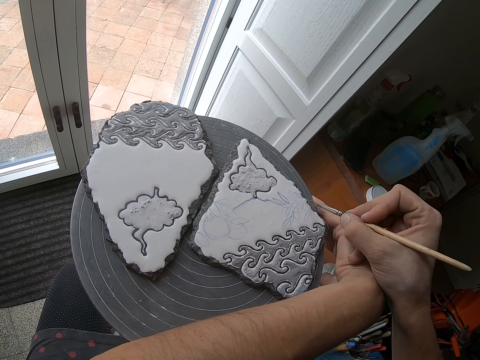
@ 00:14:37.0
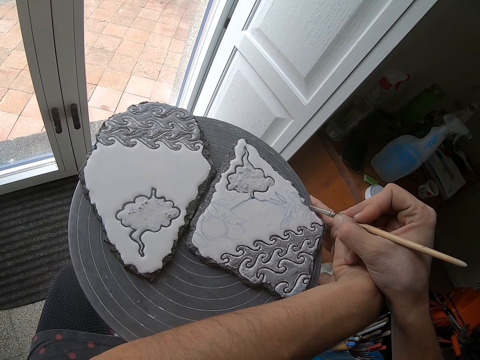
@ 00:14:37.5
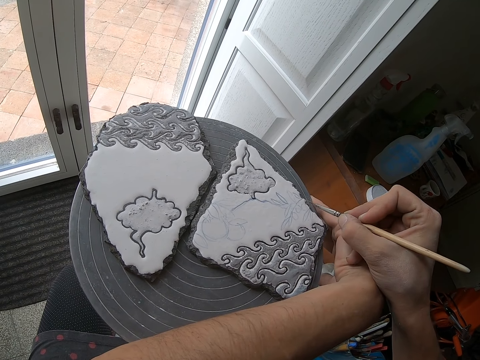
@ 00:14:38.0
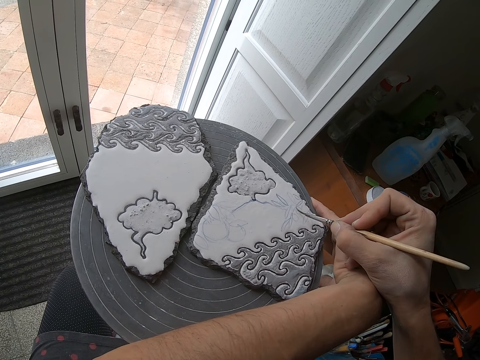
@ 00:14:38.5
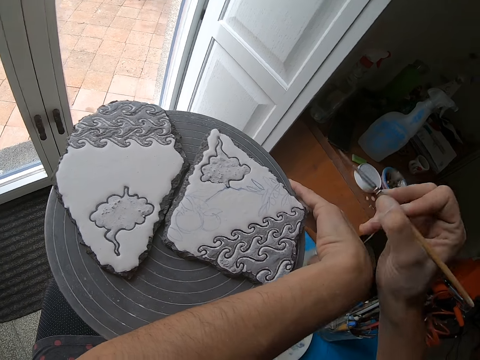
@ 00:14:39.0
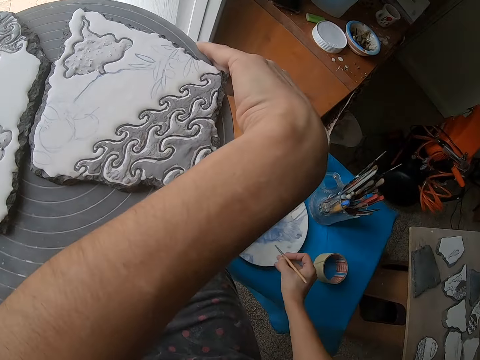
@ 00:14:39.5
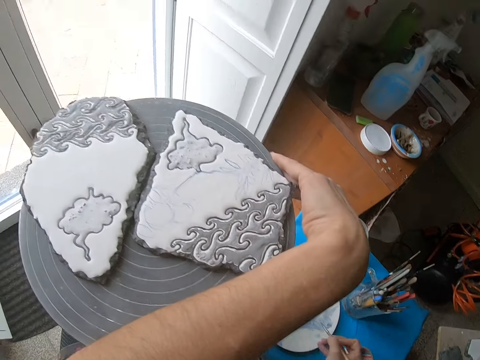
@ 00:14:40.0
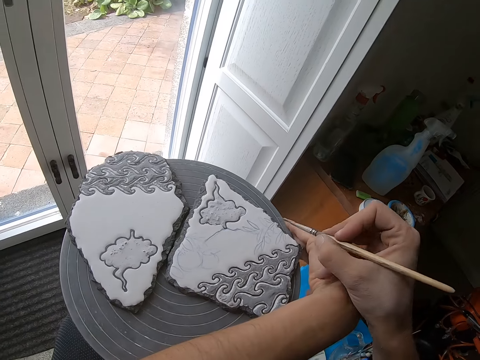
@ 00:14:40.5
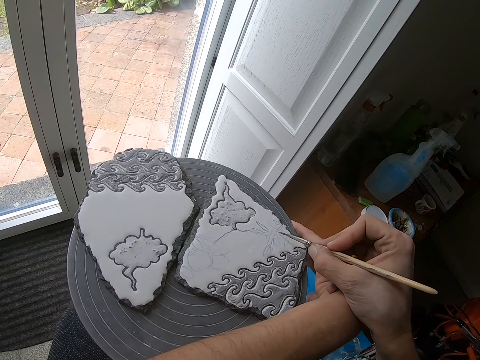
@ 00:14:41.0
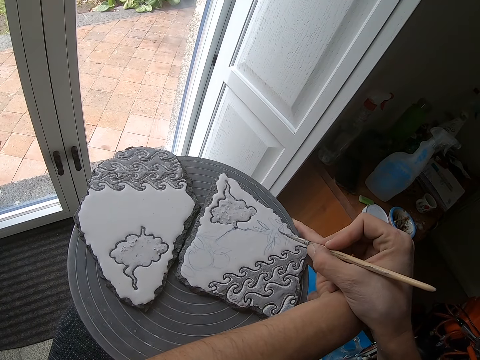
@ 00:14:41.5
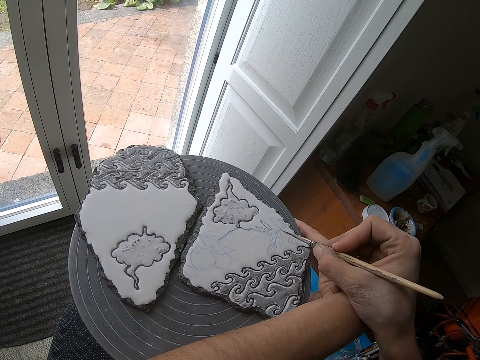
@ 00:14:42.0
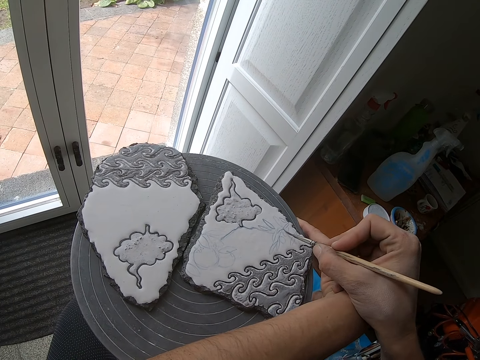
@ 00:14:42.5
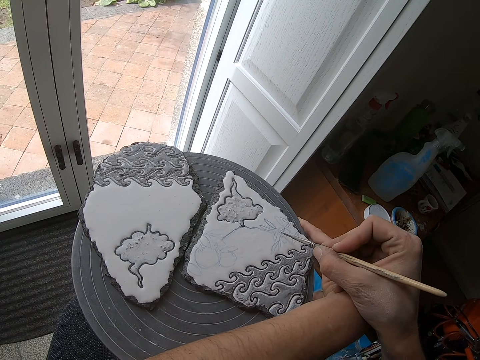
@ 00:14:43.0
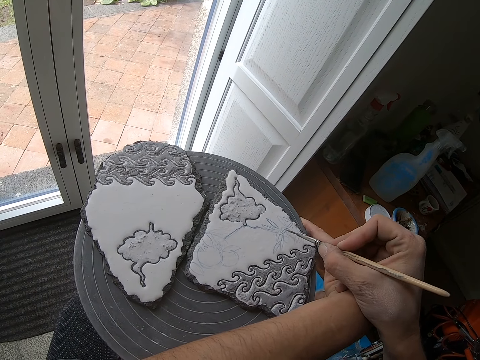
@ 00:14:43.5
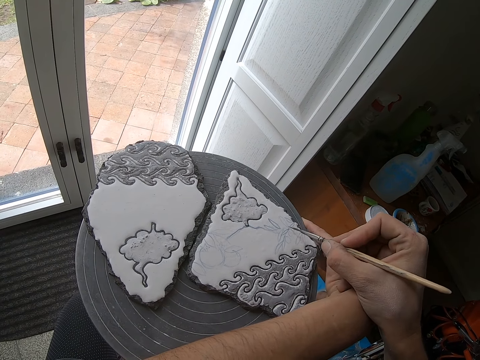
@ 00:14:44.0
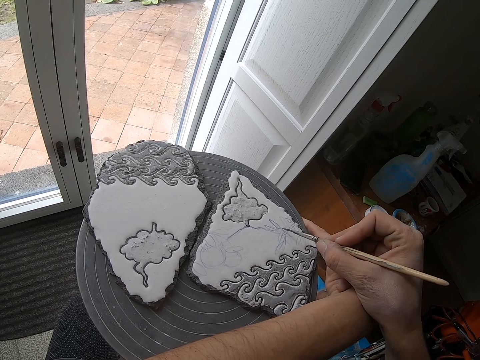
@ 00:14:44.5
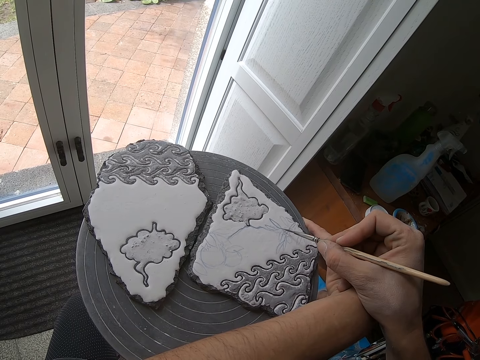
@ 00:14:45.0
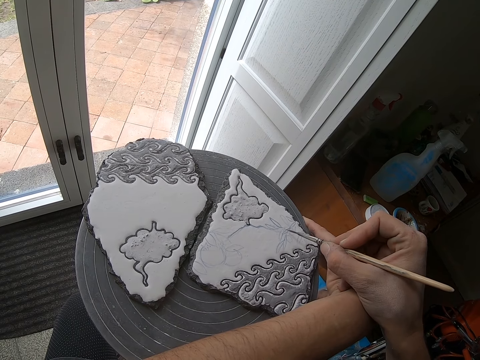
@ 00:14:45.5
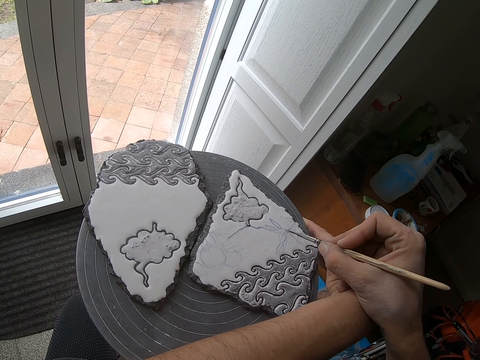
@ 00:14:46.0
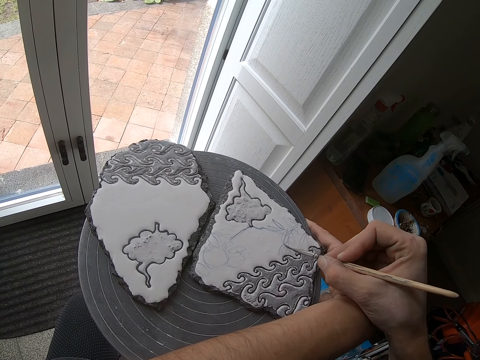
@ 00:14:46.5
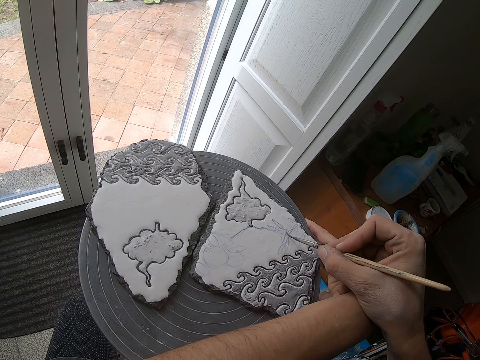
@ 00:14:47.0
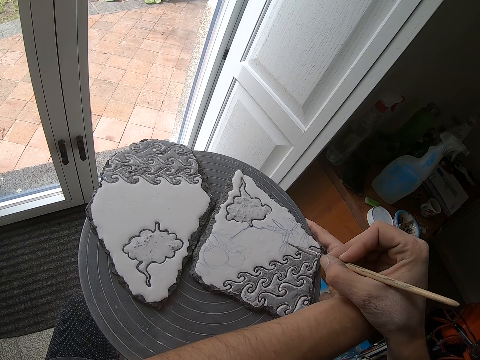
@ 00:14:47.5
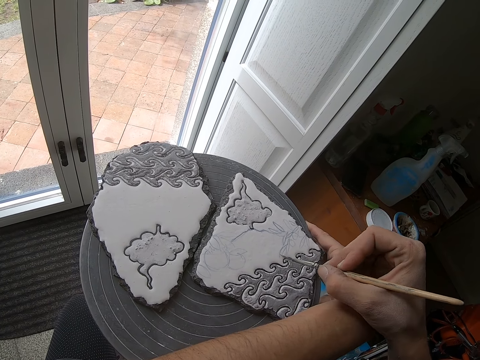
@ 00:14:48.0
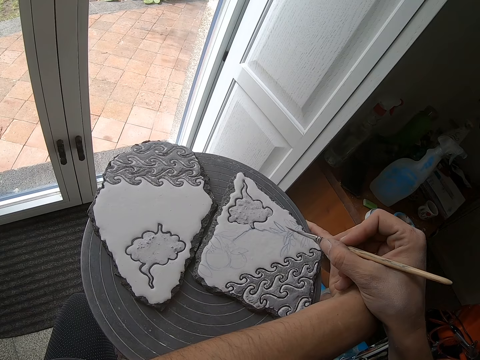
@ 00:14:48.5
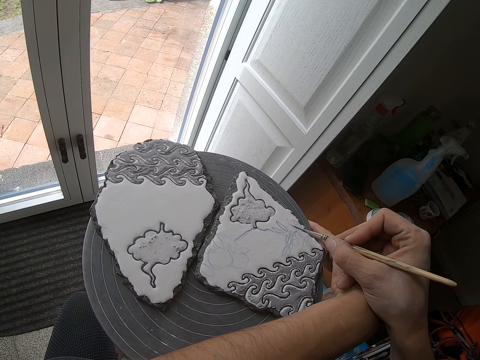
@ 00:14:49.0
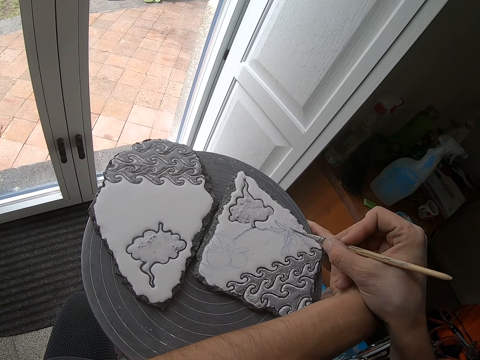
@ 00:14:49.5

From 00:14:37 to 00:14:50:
The camera wearer dips the paintbrush into the paint plate on the stool with his right hand. He paints the piece of pottery with the paintbrush in his right hand.

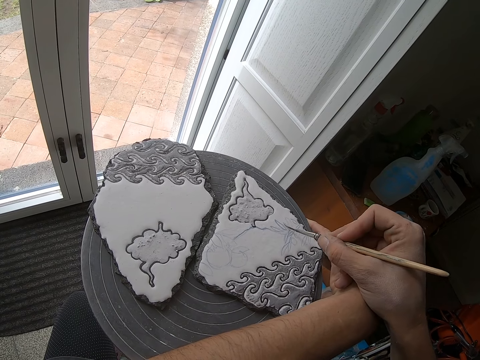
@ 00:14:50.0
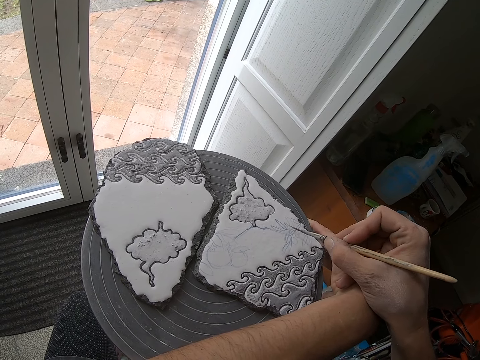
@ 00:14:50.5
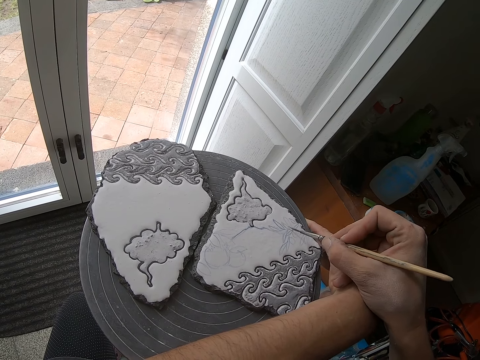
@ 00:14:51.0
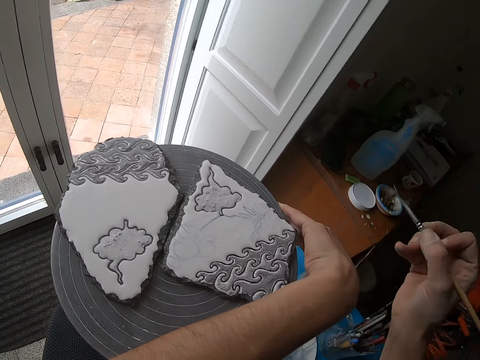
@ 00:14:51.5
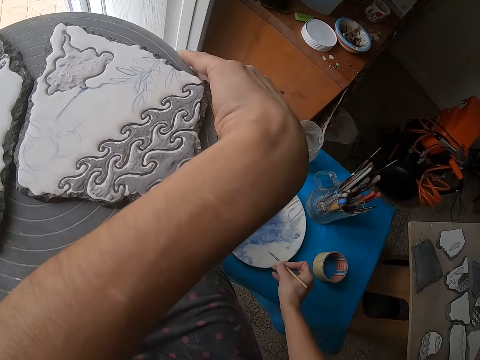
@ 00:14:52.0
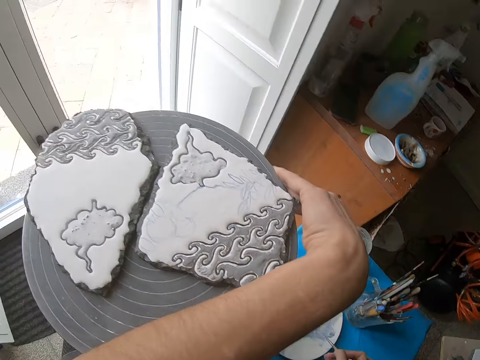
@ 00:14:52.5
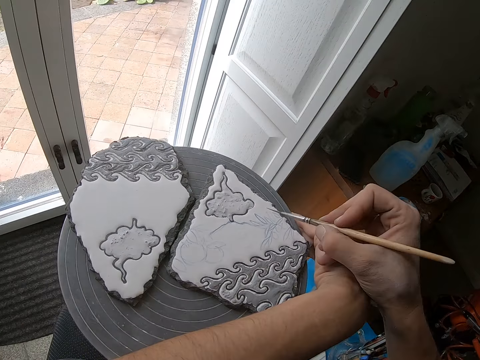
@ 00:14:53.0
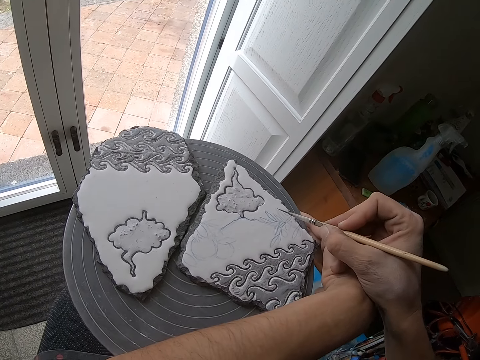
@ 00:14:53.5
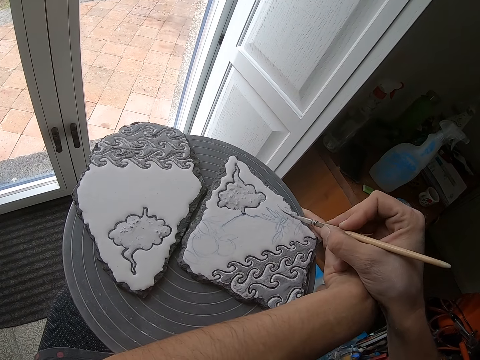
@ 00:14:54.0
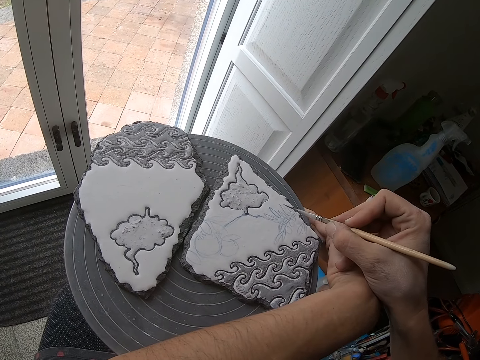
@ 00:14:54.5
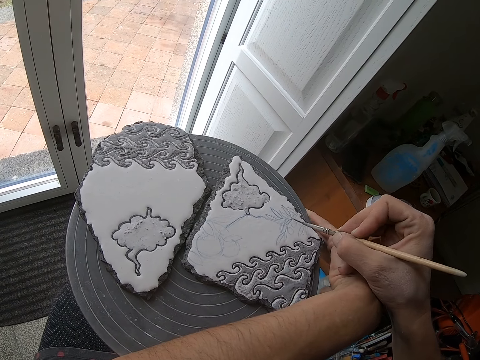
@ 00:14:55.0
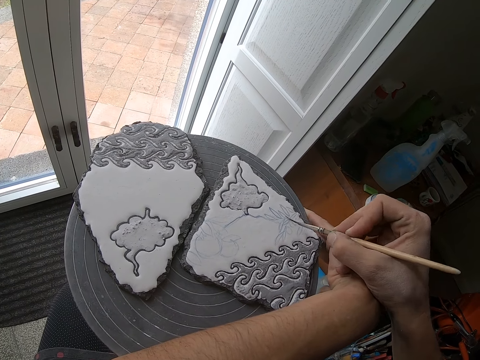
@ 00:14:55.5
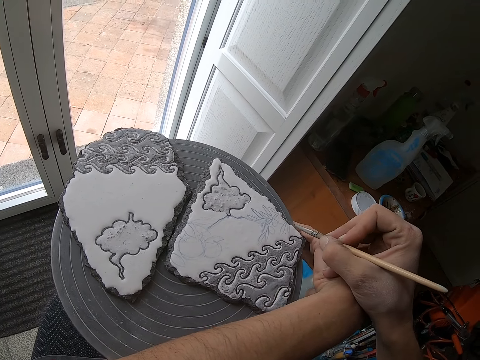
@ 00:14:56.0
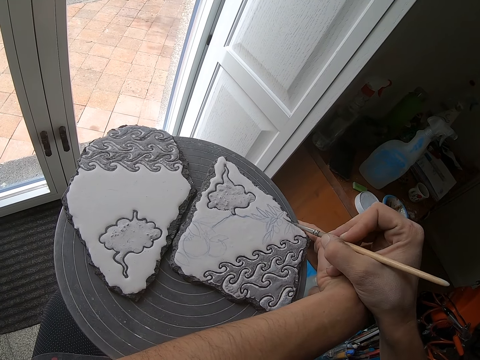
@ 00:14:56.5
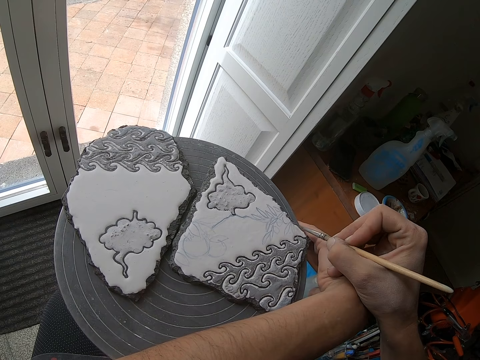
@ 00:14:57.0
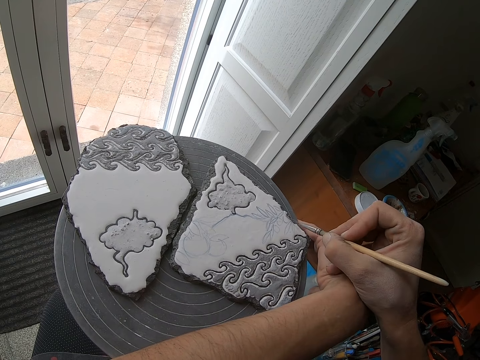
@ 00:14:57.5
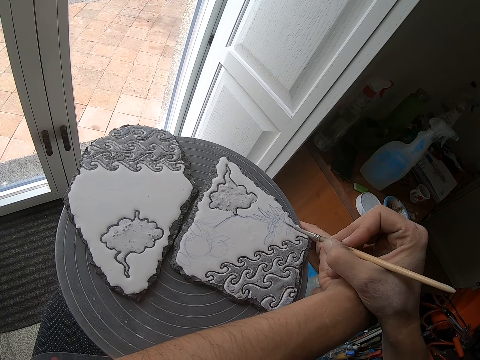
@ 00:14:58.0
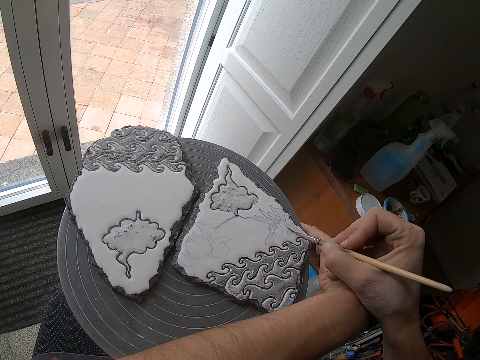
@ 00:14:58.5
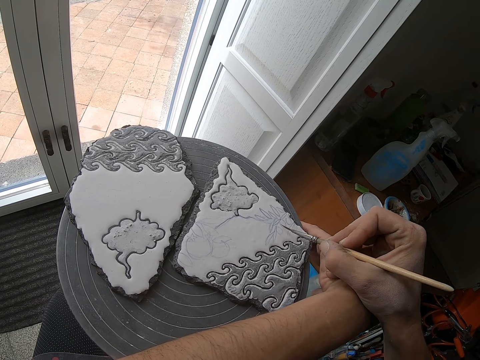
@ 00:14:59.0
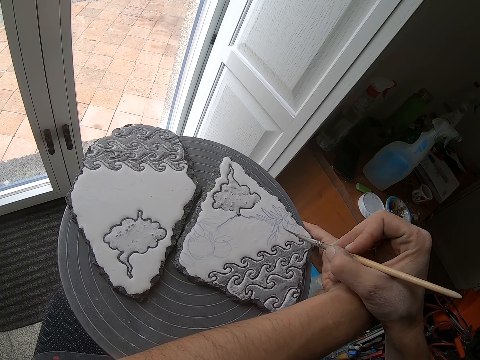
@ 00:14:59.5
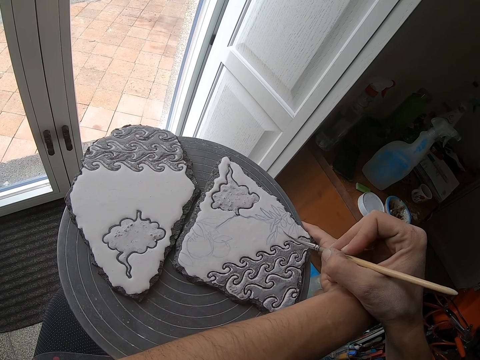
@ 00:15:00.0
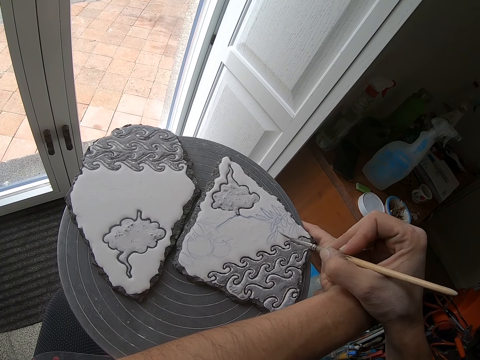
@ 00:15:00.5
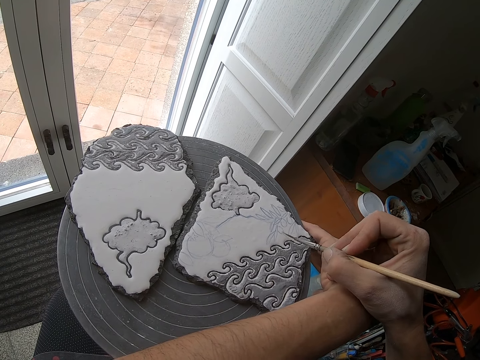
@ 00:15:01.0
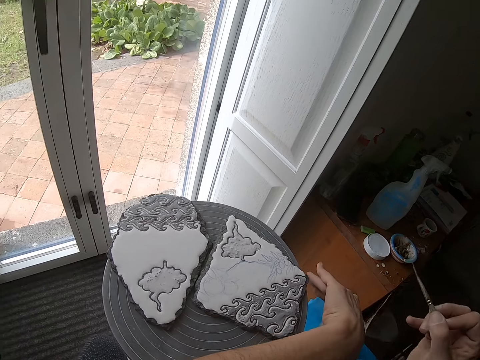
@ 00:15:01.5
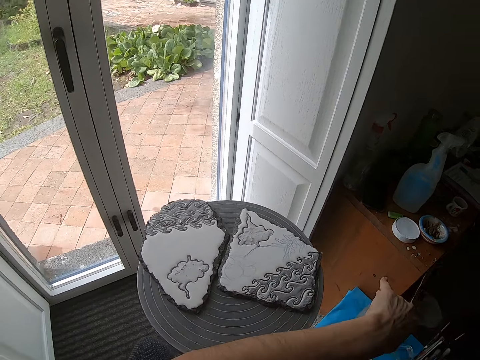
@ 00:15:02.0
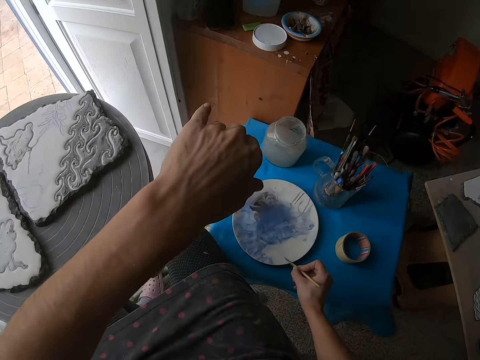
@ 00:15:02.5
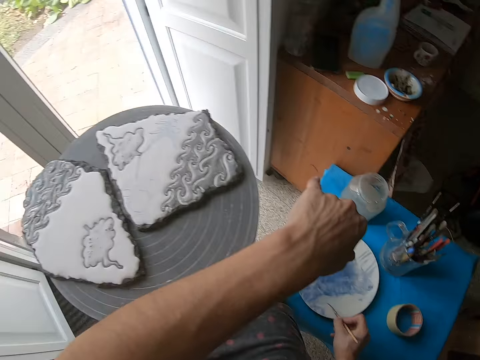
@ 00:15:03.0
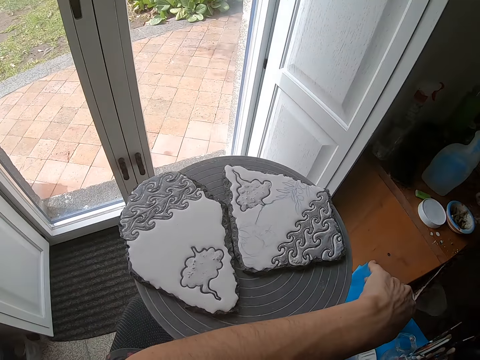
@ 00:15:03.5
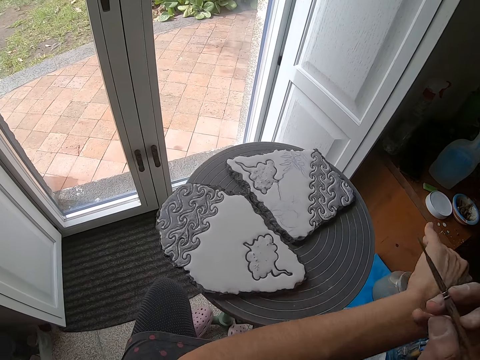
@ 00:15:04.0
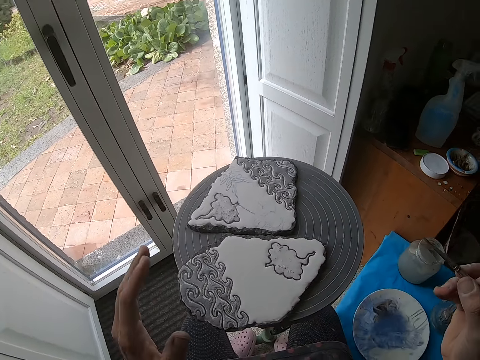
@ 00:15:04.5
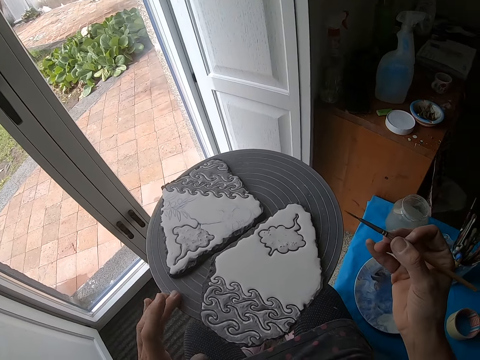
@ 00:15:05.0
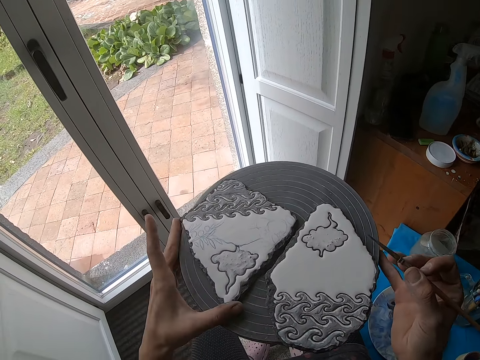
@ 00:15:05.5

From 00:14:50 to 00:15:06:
The camera wearer dips the paintbrush into the paint plate on the stool with his right hand. He paints the piece of pottery with the paintbrush in his right hand. He dips the paintbrush into the paint plate on the stool with his right hand. He turns the pottery wheel with his left hand. He moves the piece of pottery on the stool with his left hand.
